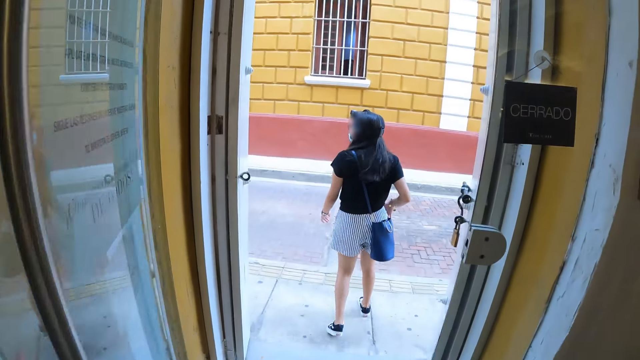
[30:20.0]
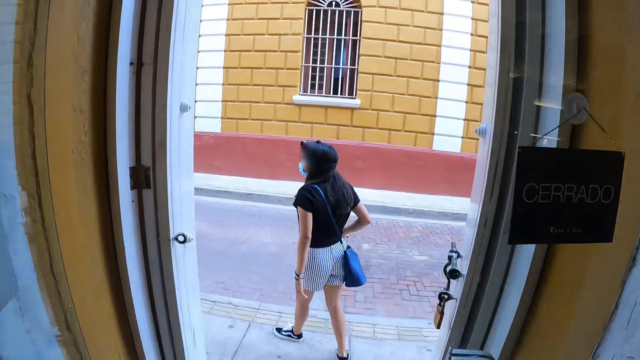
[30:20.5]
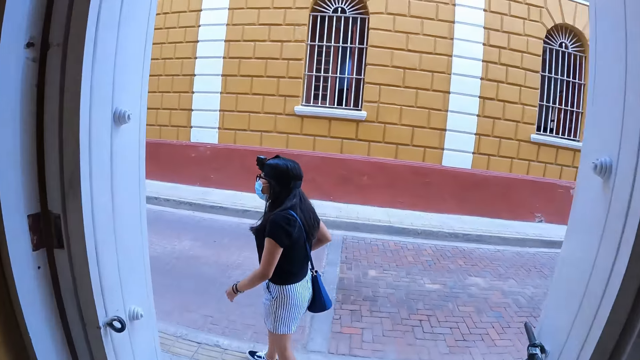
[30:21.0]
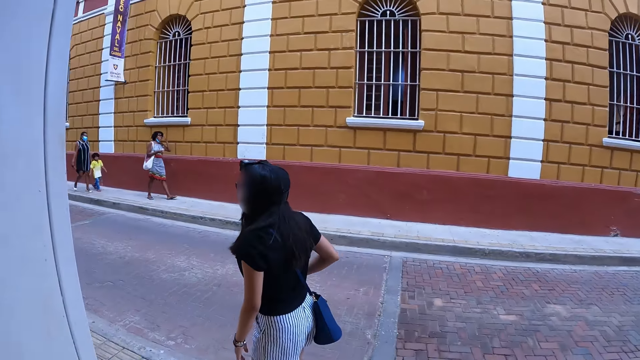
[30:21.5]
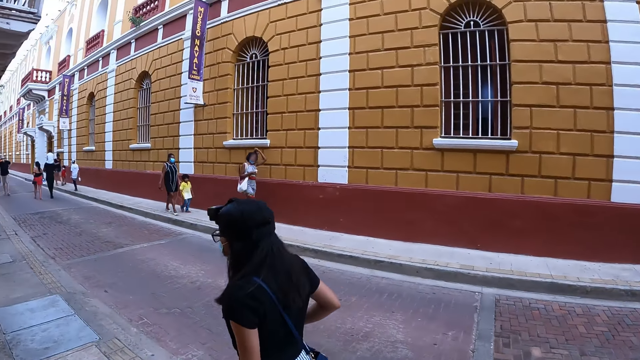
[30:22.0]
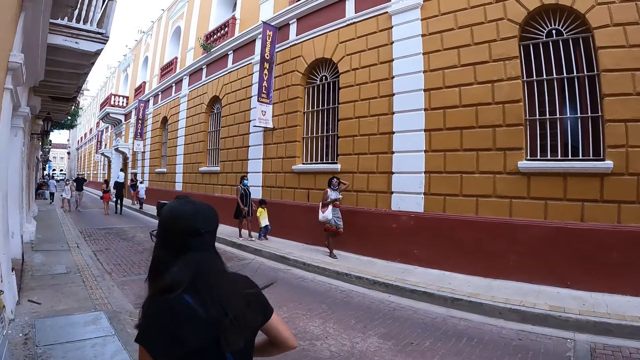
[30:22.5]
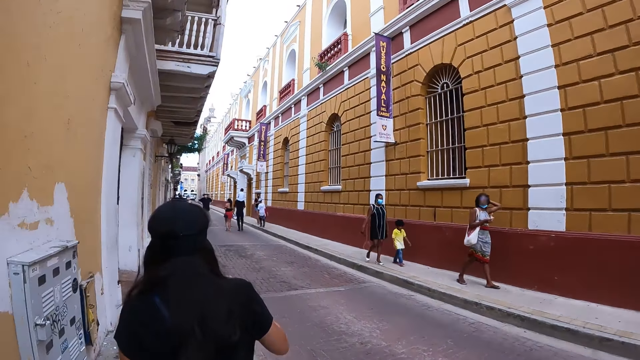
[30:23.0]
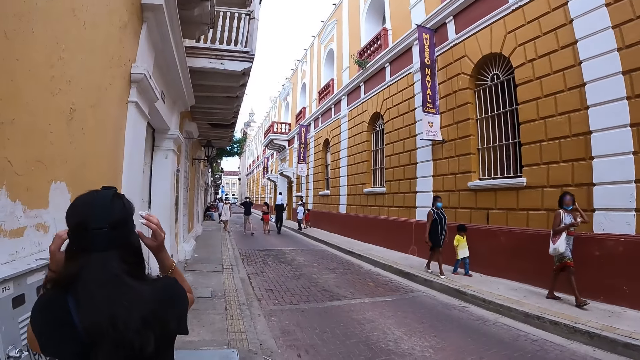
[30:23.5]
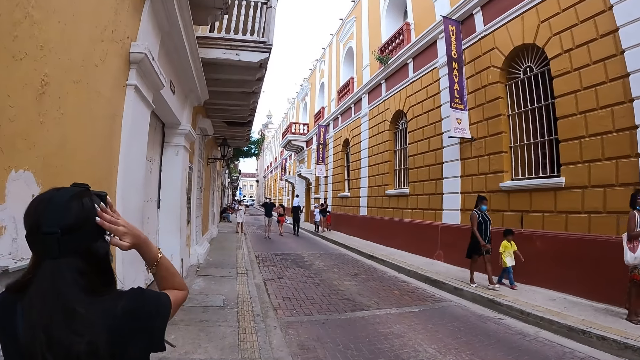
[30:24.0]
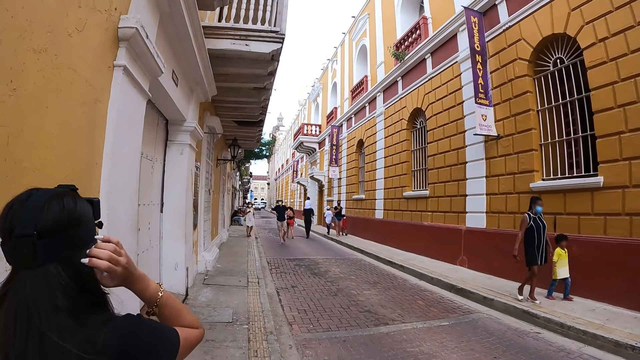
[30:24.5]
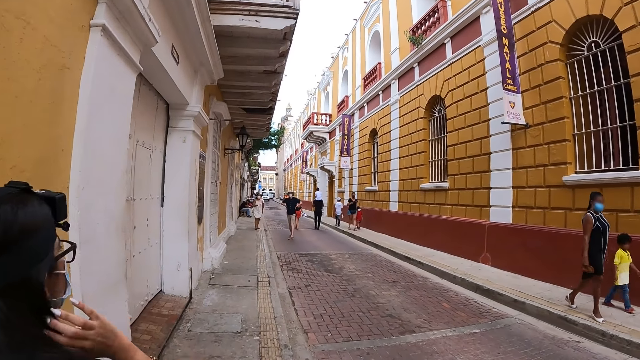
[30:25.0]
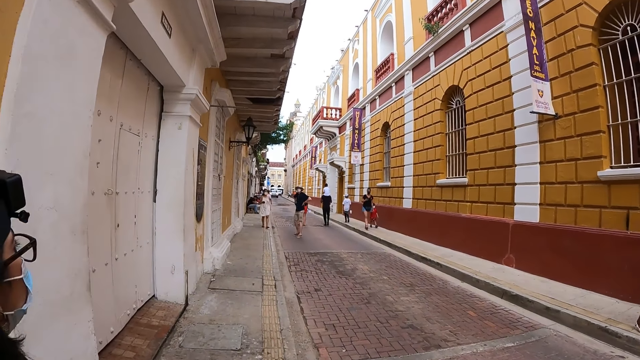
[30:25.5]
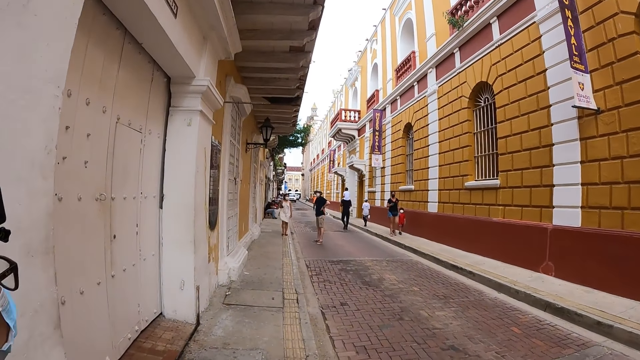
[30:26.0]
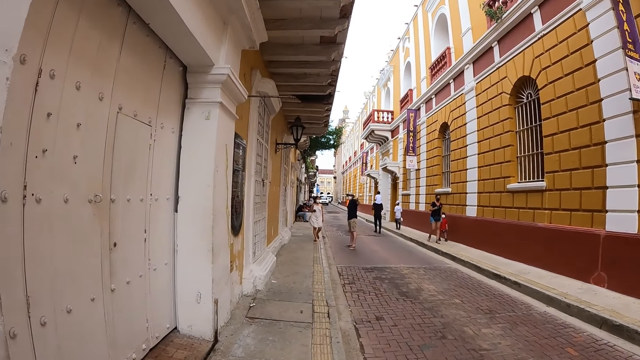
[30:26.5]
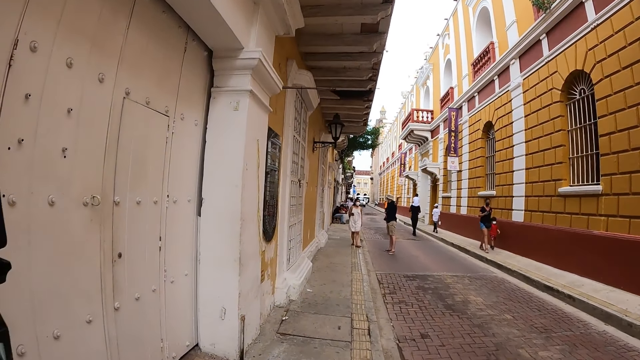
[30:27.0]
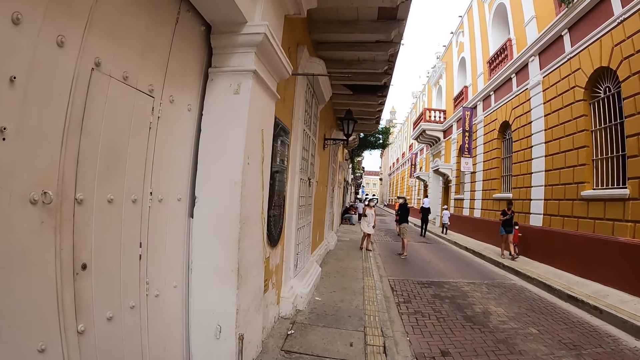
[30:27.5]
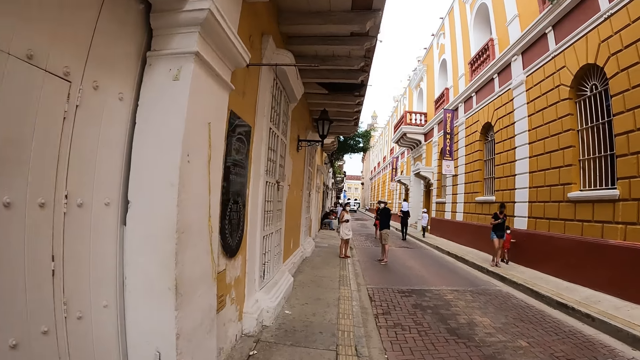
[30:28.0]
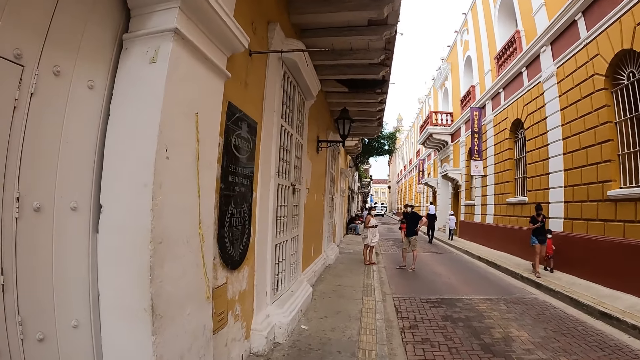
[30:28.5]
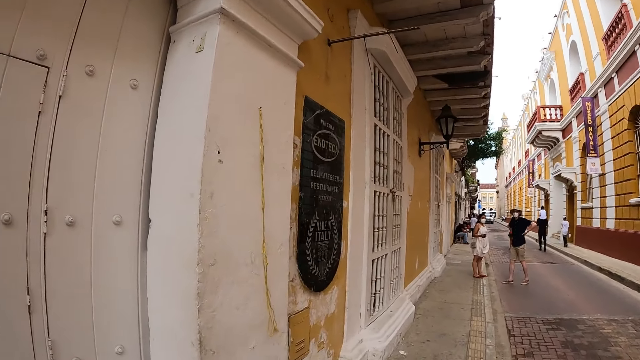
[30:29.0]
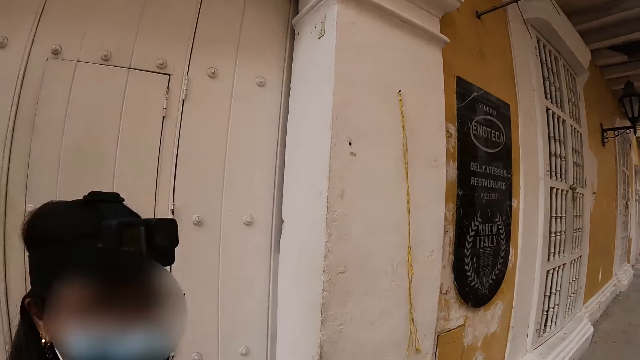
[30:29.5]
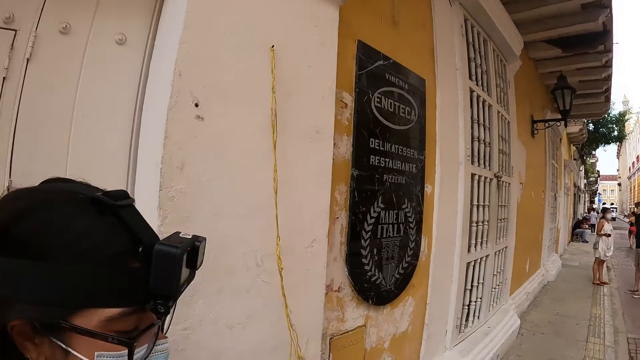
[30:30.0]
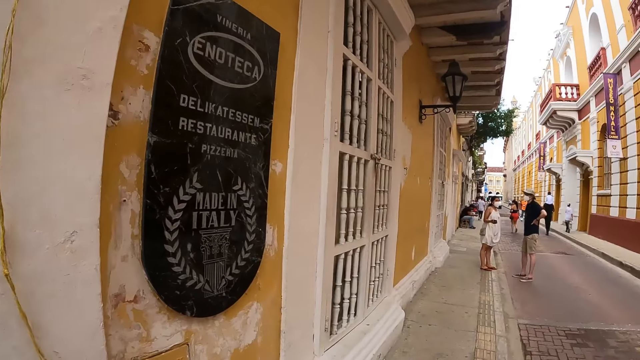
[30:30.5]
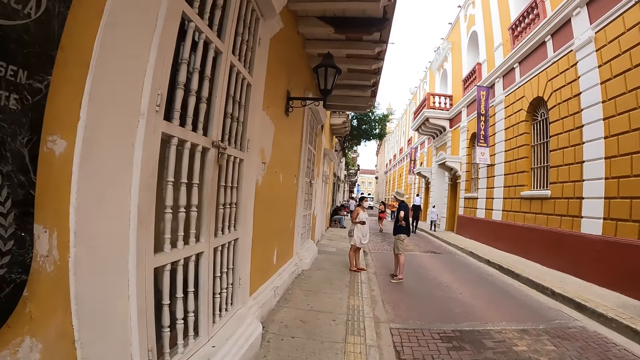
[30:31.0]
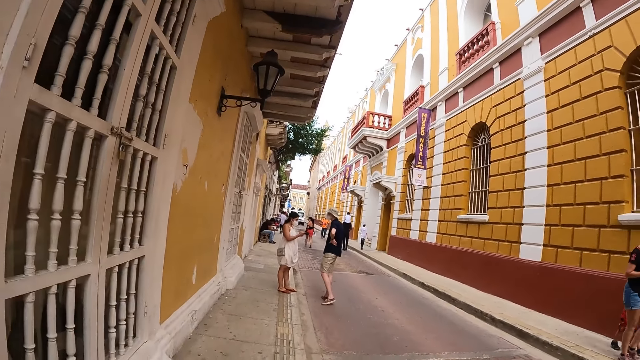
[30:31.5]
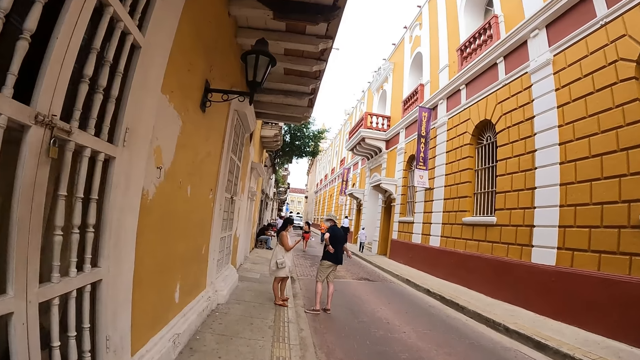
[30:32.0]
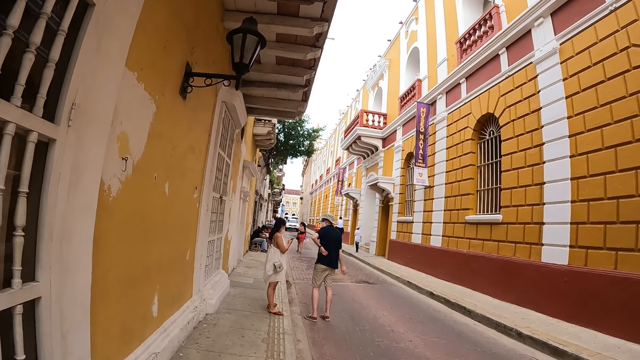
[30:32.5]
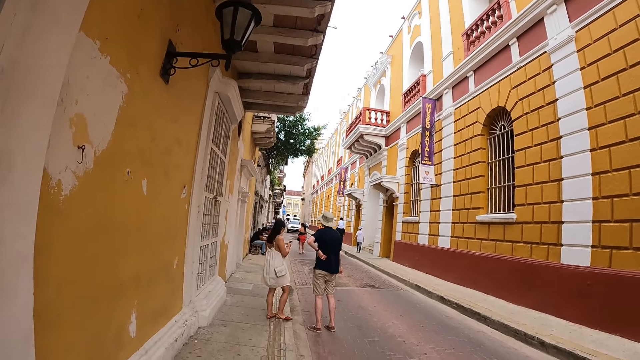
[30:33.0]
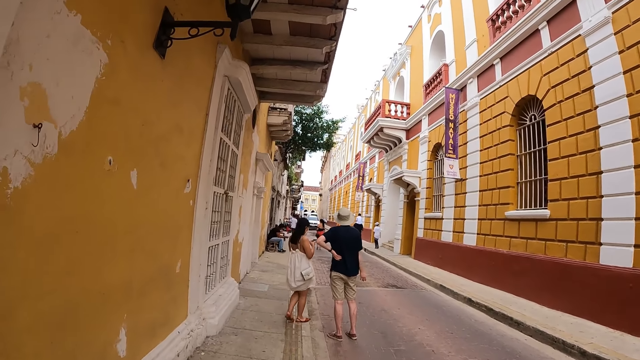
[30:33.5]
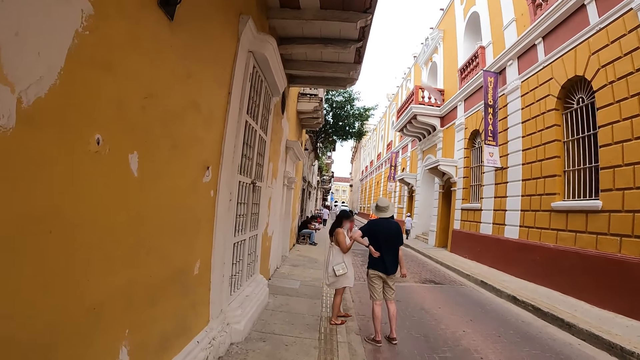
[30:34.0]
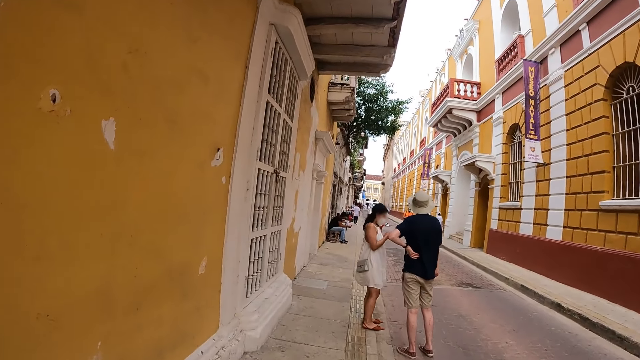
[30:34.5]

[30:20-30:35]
The camera wearer walks around. They interact with a person.

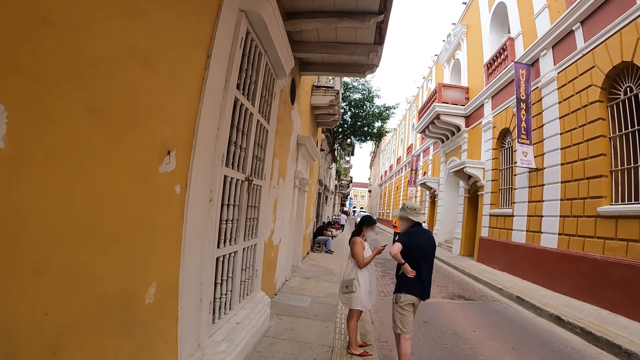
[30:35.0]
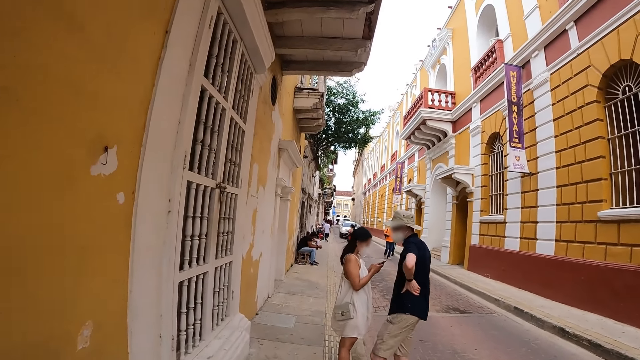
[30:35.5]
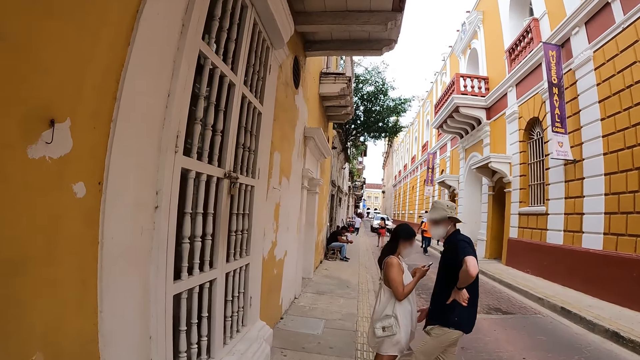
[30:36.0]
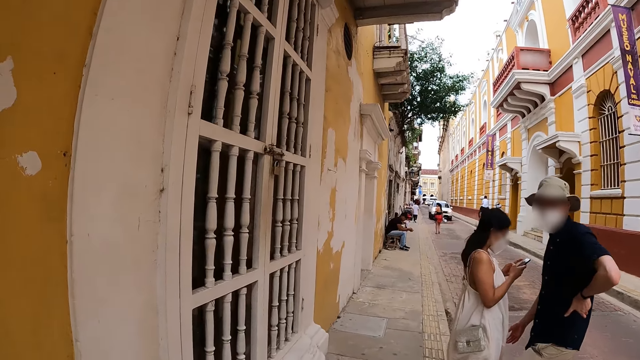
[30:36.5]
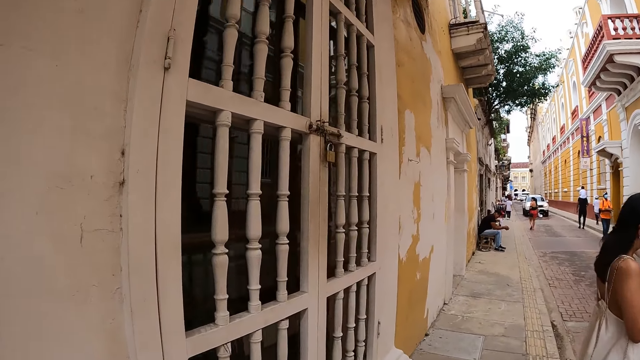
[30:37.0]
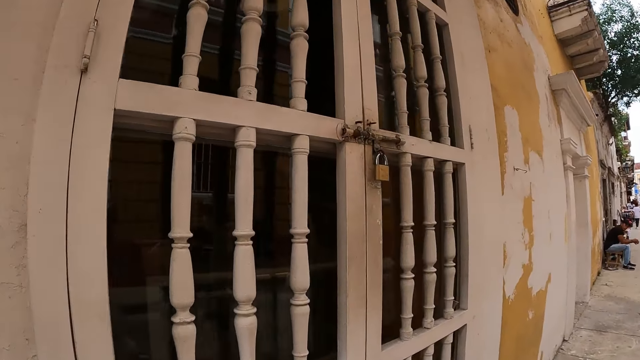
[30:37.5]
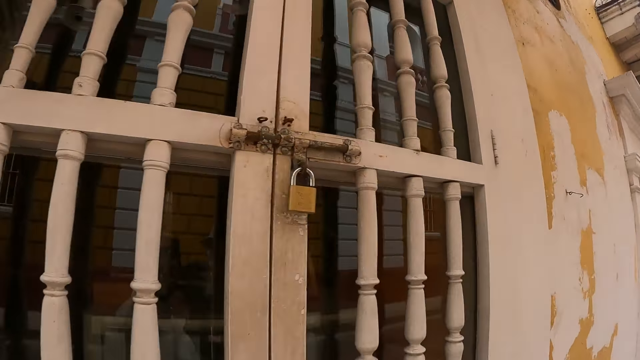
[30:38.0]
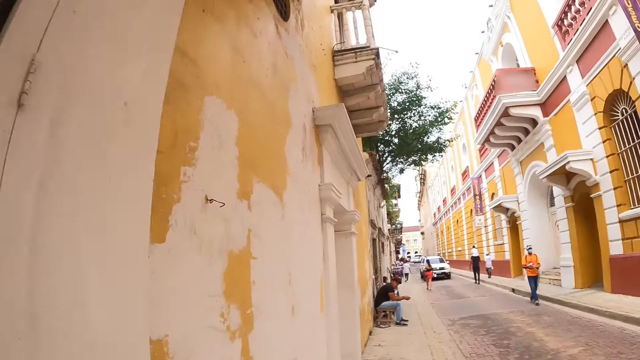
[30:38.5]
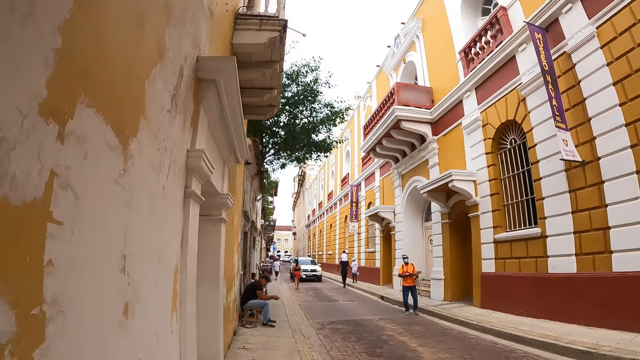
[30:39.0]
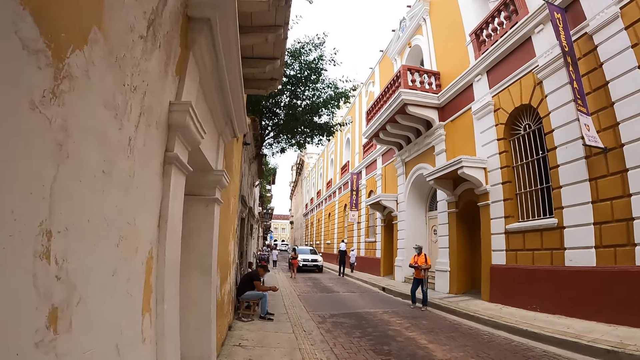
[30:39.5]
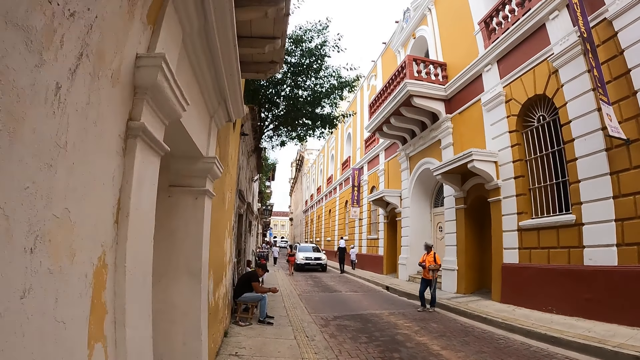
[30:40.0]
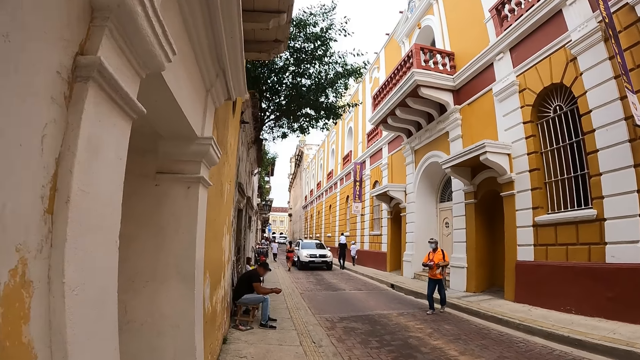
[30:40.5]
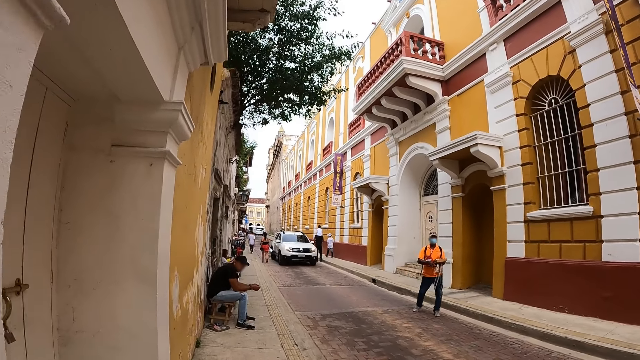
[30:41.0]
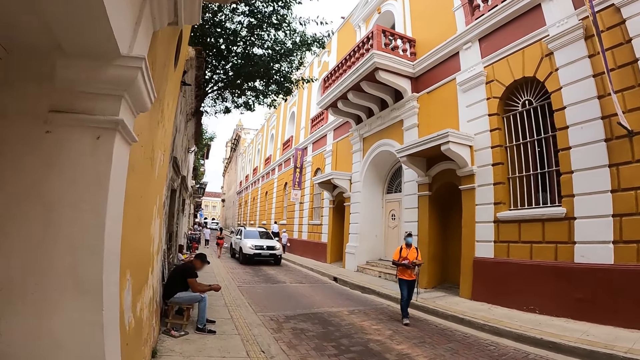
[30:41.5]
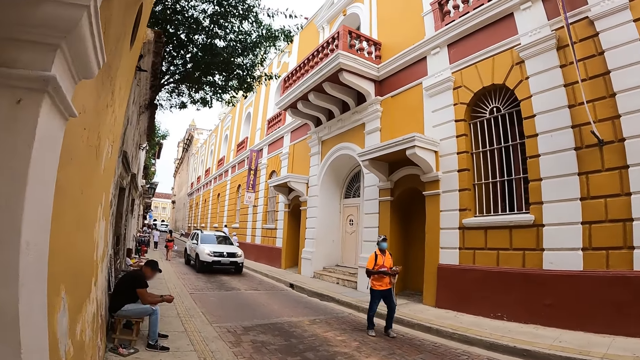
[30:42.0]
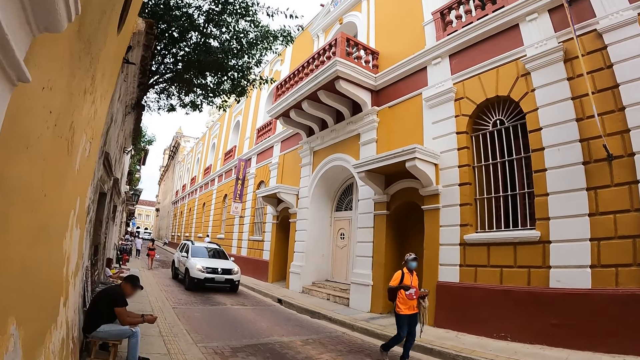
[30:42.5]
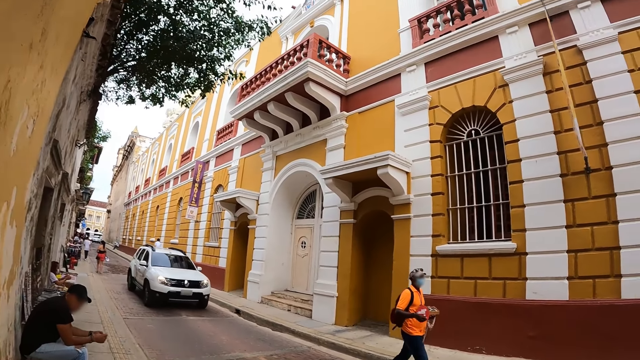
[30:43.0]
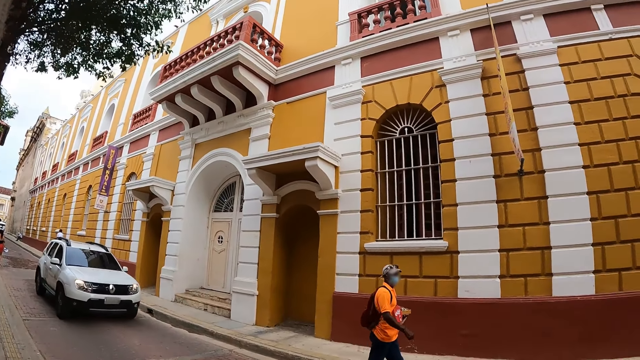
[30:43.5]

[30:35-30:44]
The camera wearer looks around.
